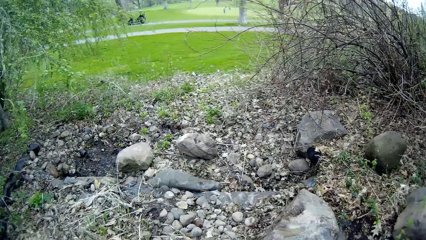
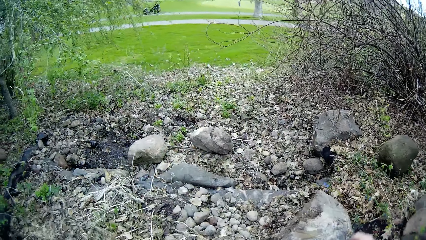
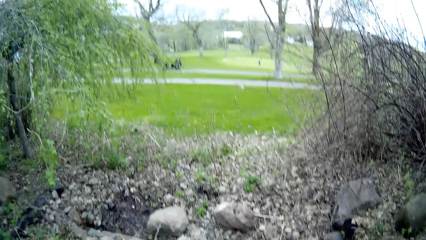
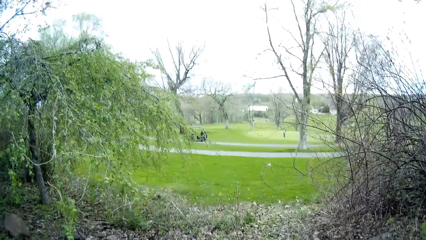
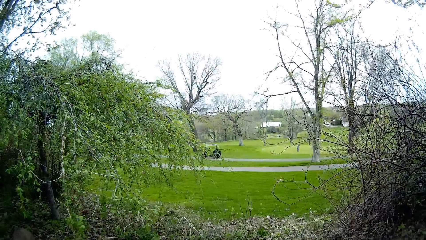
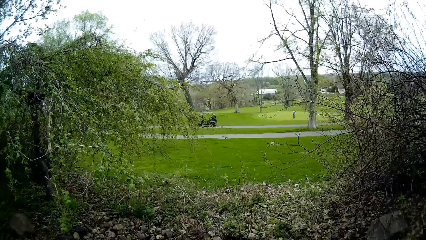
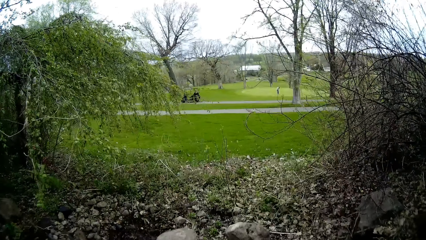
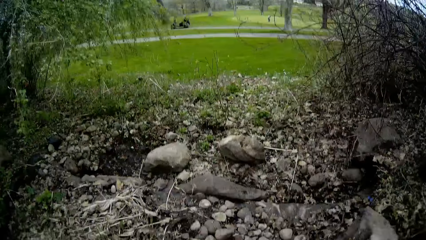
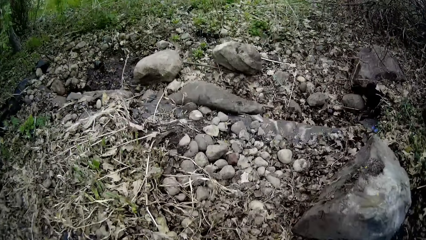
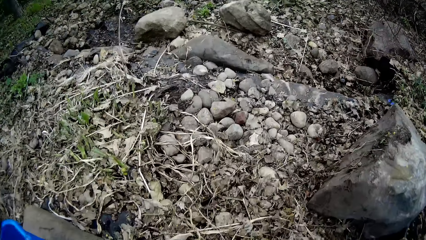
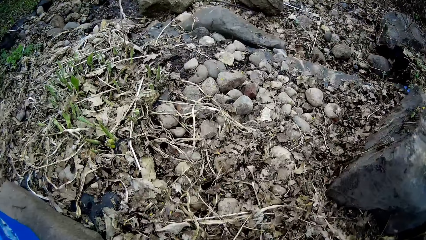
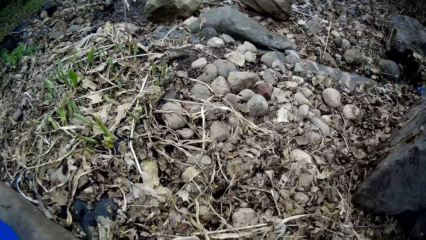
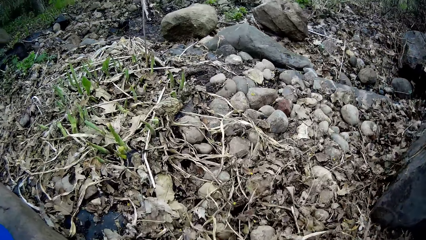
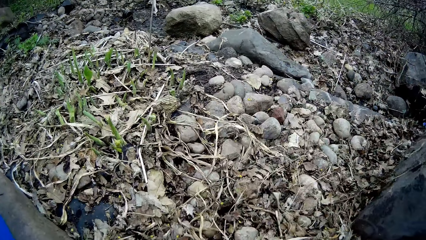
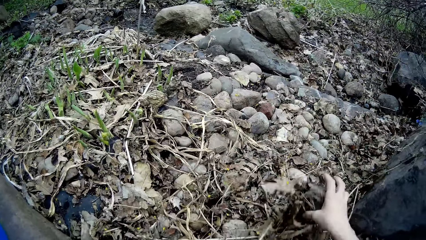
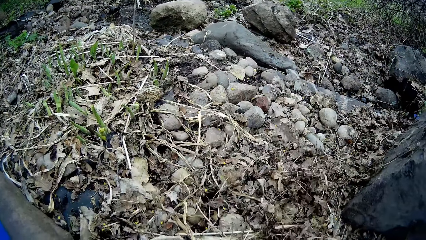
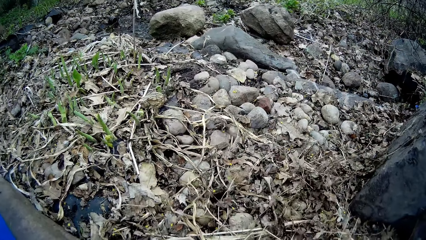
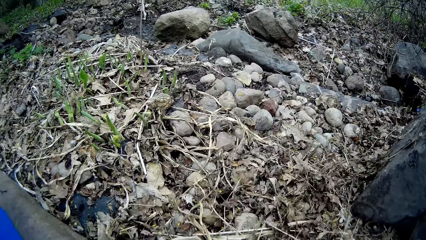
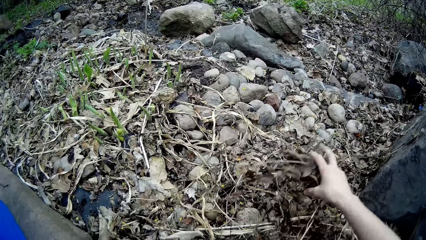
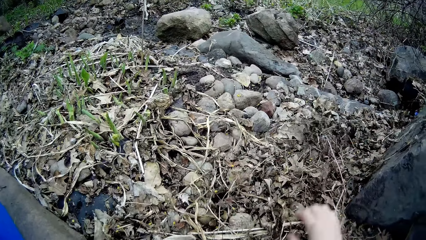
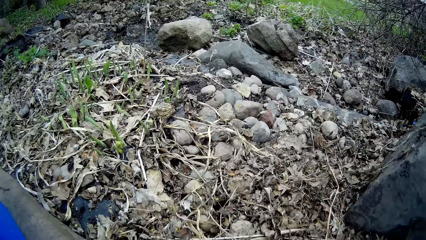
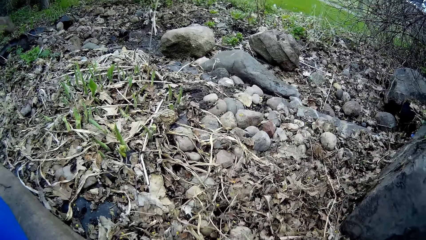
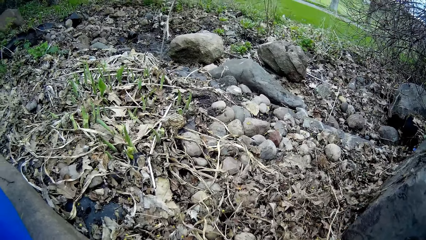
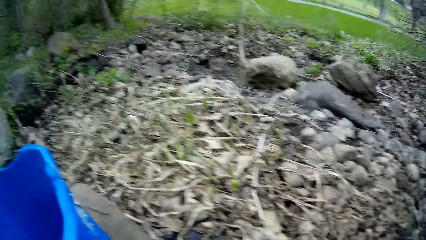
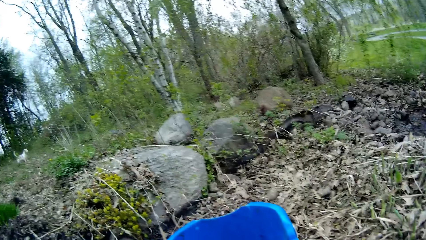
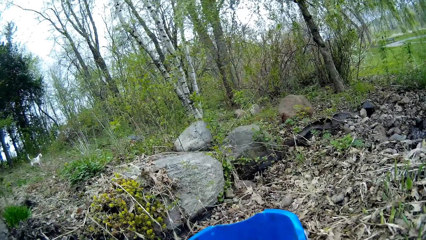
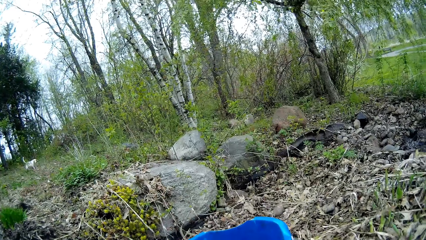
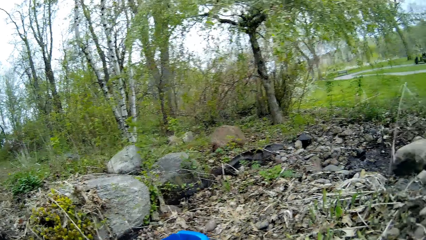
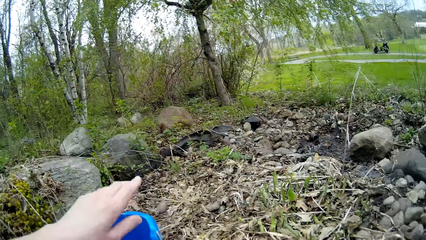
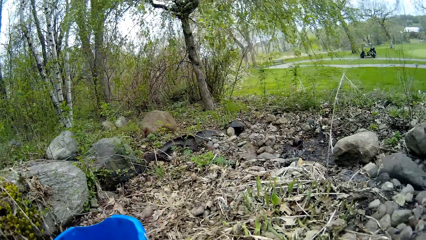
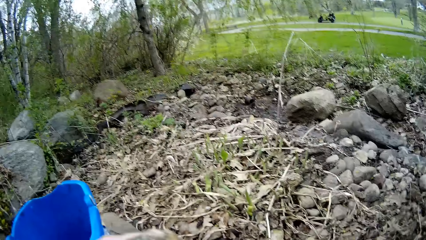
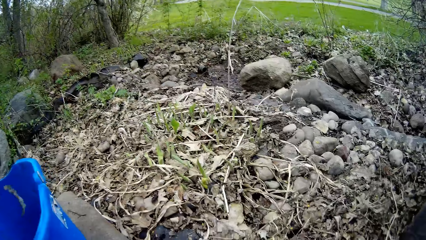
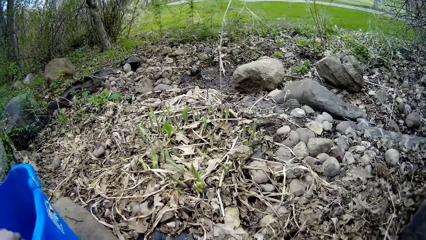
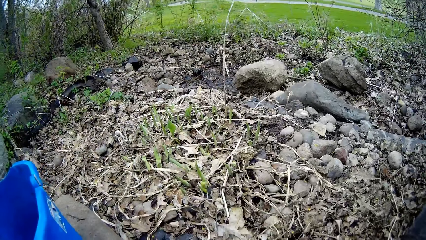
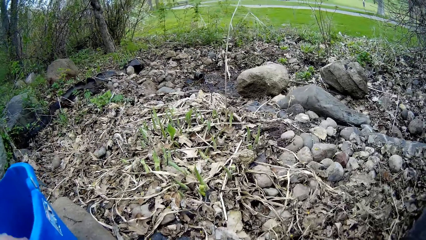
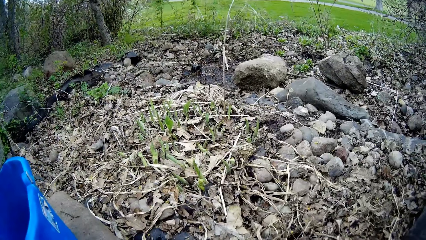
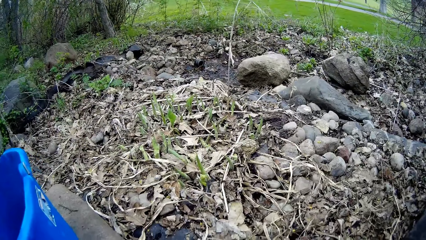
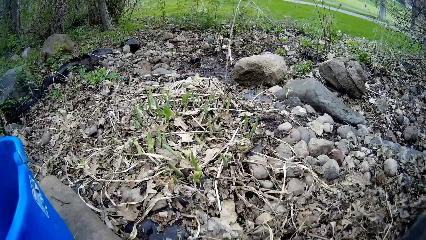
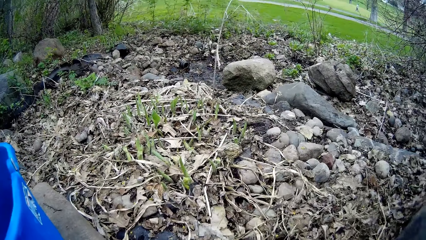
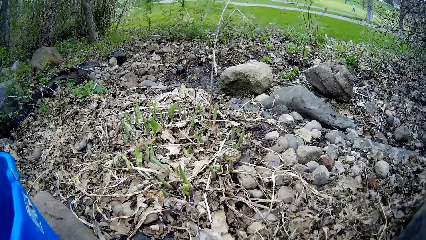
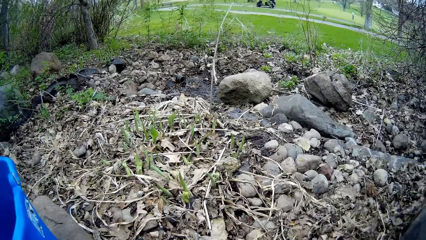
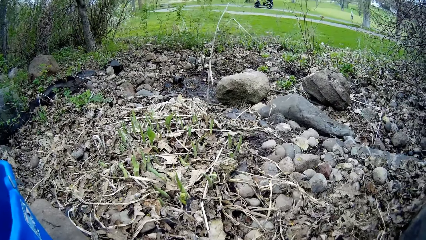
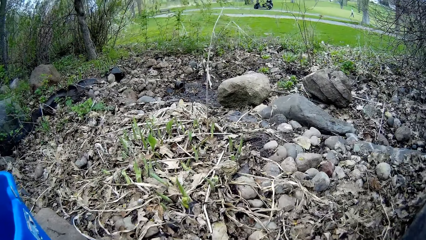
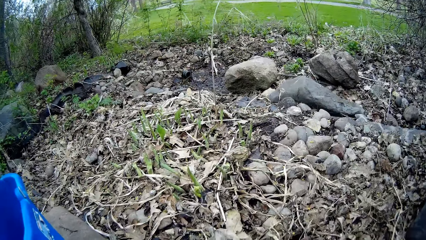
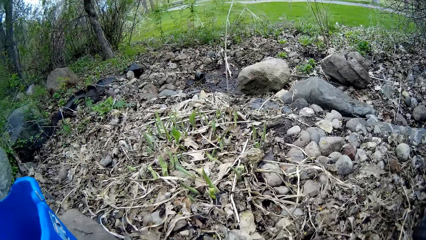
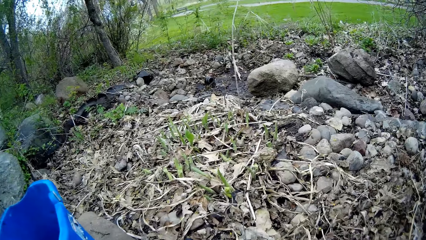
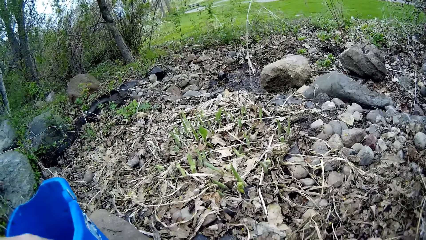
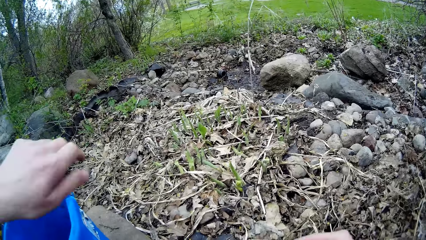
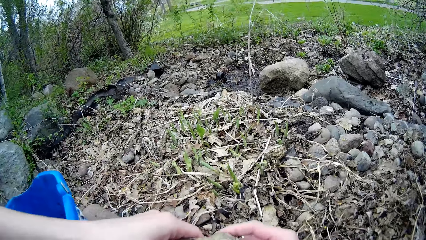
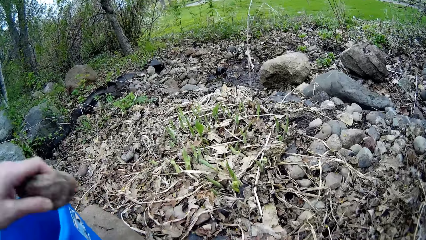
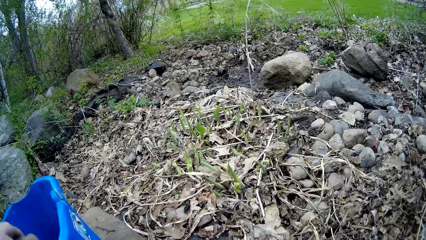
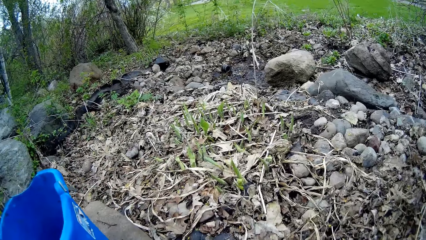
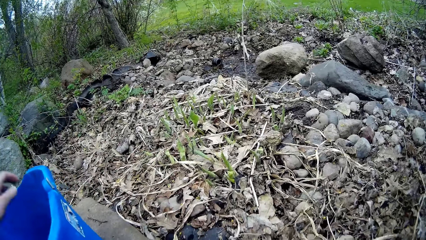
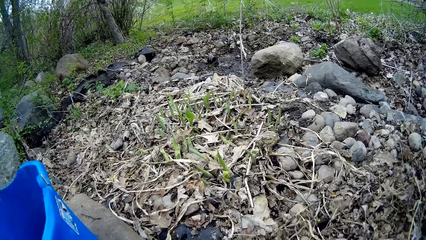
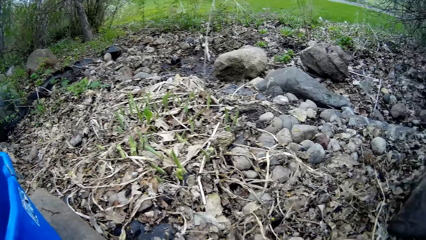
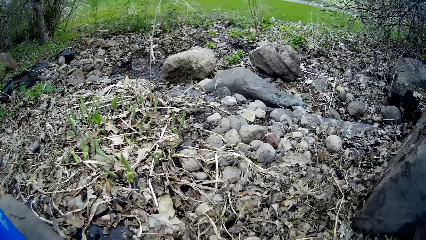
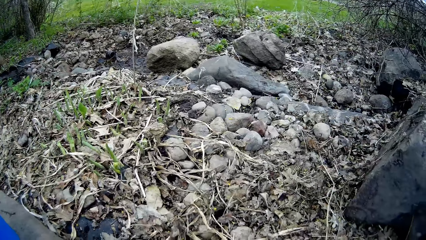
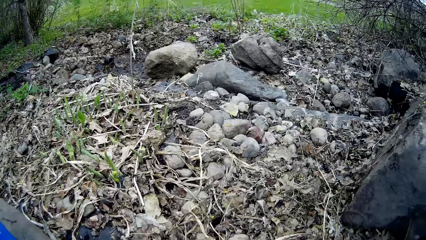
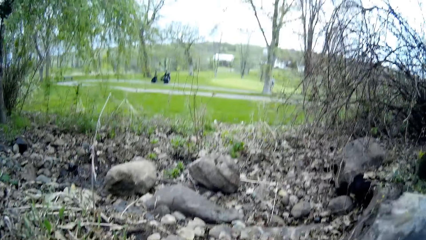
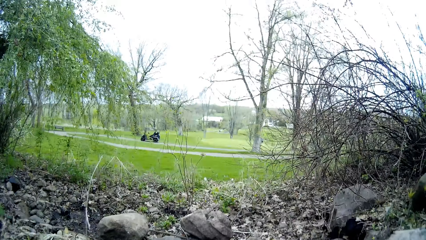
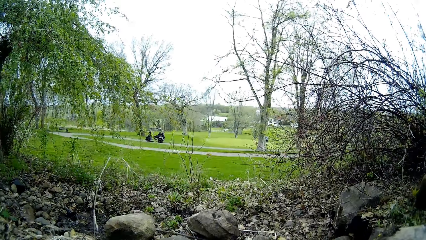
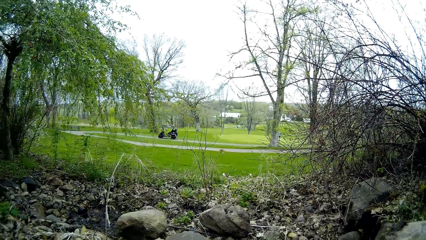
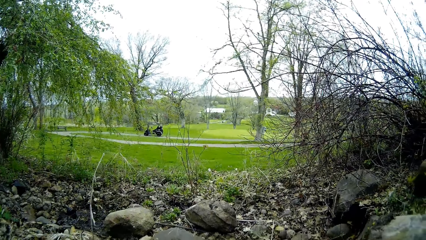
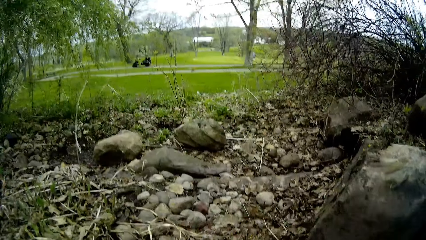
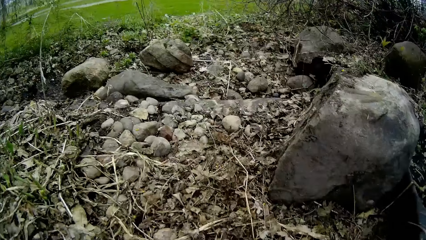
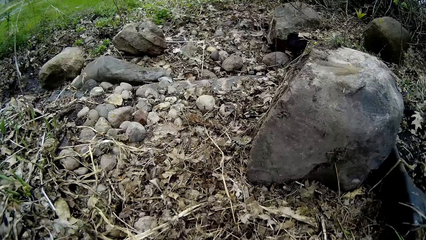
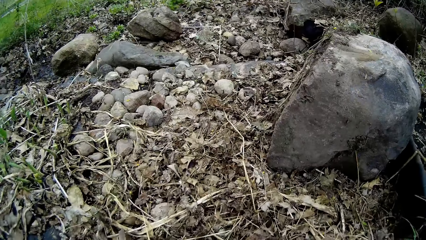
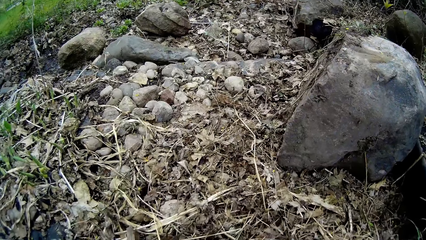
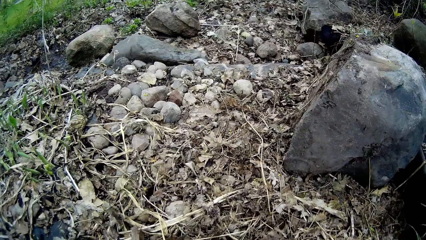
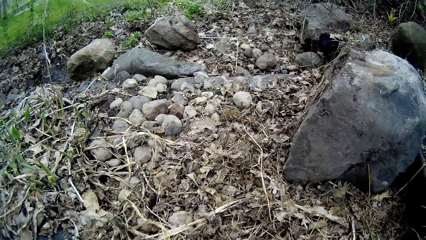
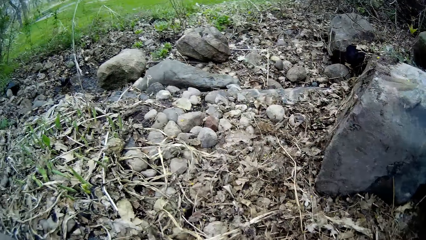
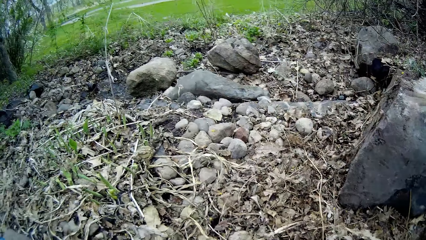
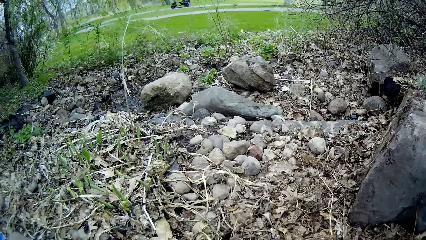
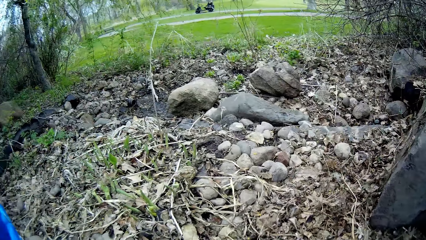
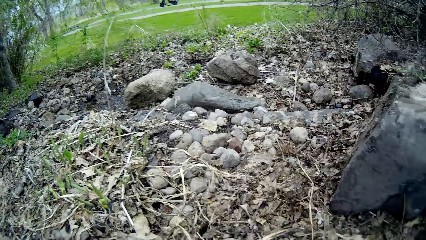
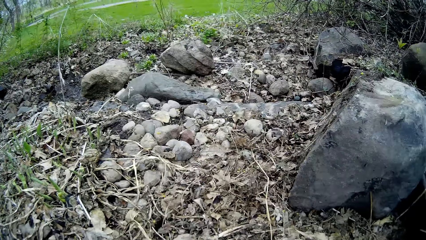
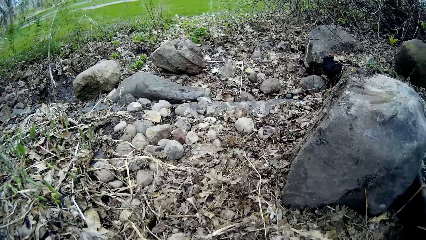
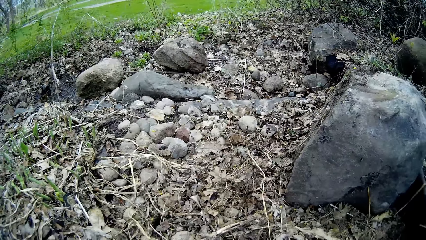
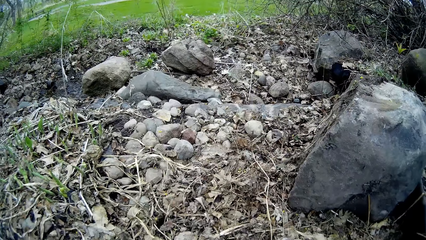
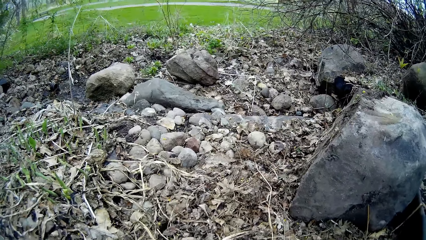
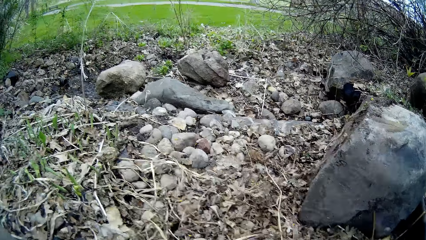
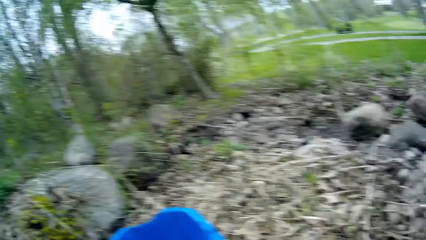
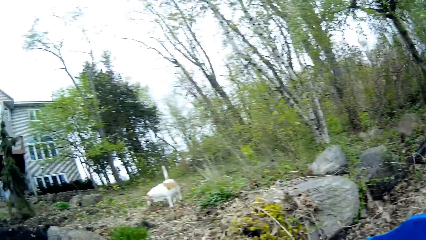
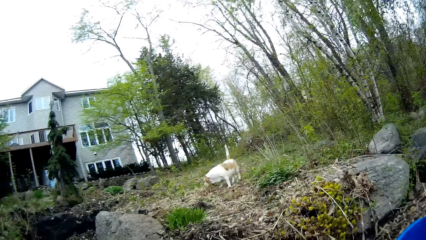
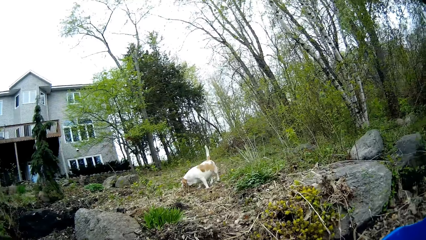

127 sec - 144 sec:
The camera wearer stares at the lawn mower. He moves the dirt with the right hand. He clears leaf debris on the ground with his right hand. He puts some rocks in a blue bowl with his left hand. He stares at the ground. He stares at the lawn mower. He stares at the ground.
